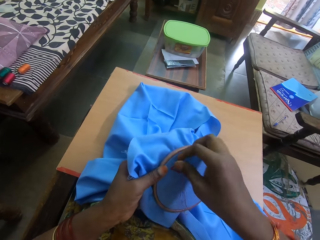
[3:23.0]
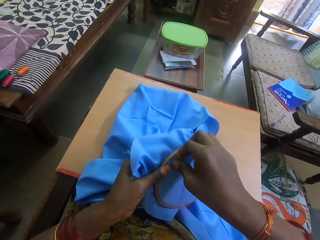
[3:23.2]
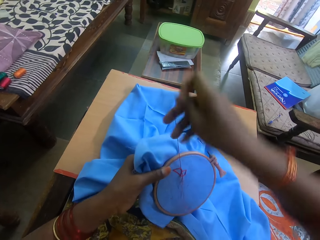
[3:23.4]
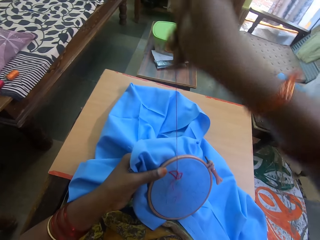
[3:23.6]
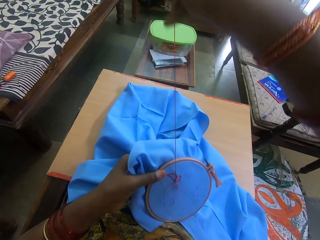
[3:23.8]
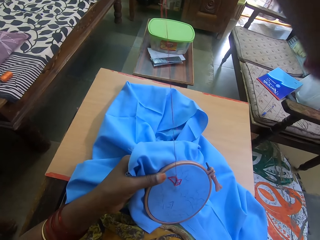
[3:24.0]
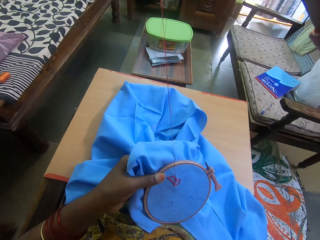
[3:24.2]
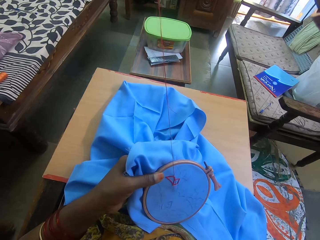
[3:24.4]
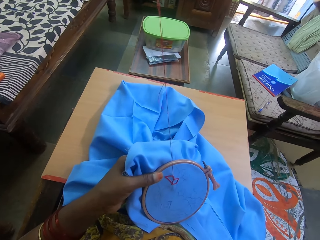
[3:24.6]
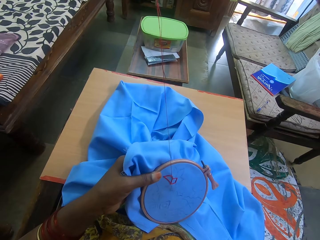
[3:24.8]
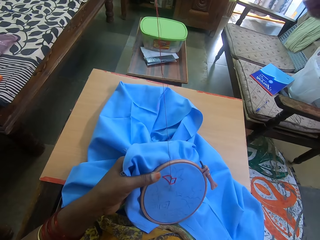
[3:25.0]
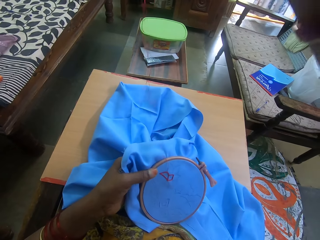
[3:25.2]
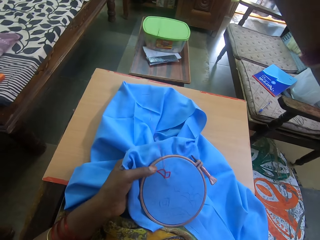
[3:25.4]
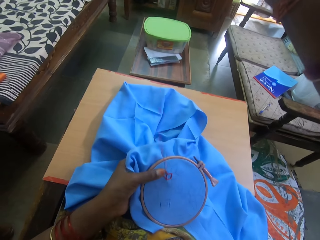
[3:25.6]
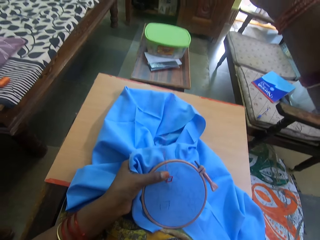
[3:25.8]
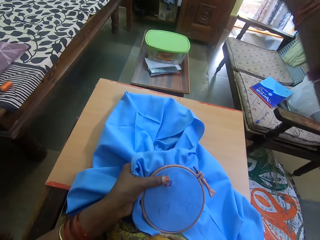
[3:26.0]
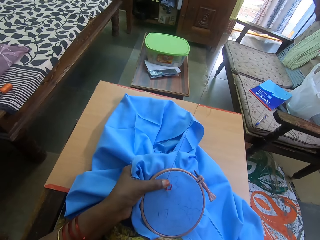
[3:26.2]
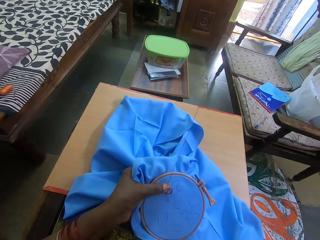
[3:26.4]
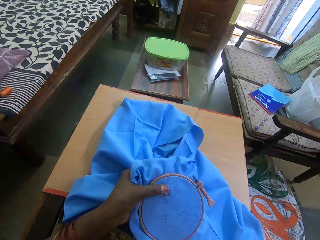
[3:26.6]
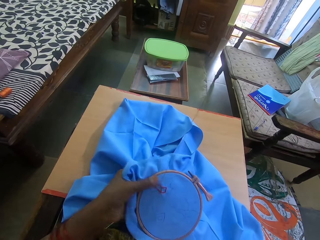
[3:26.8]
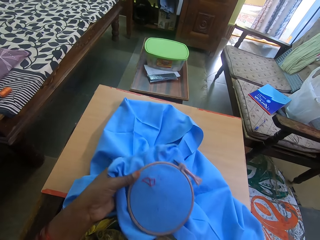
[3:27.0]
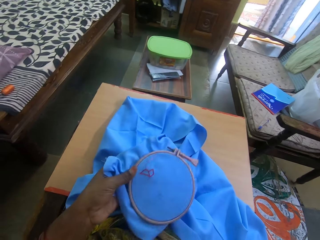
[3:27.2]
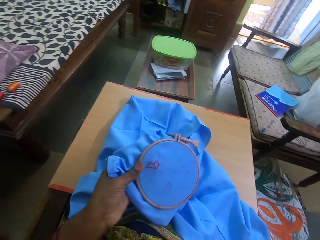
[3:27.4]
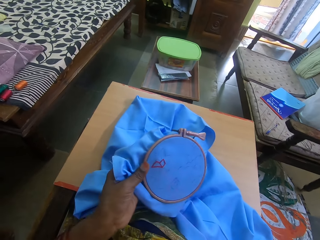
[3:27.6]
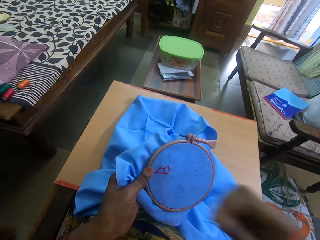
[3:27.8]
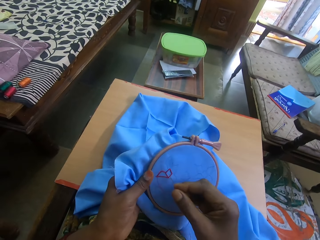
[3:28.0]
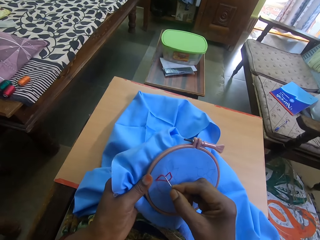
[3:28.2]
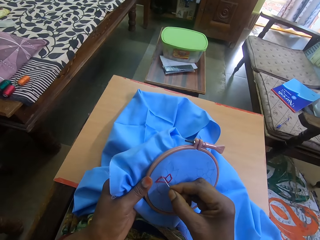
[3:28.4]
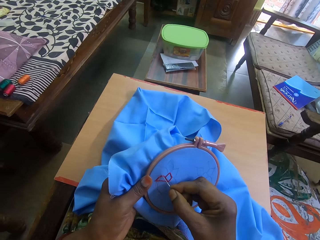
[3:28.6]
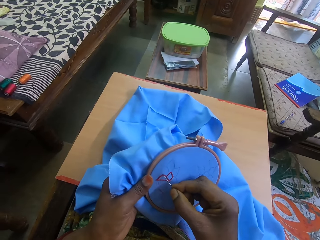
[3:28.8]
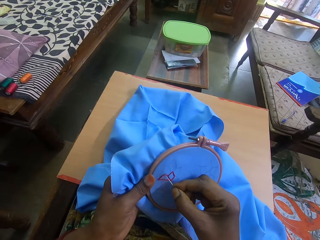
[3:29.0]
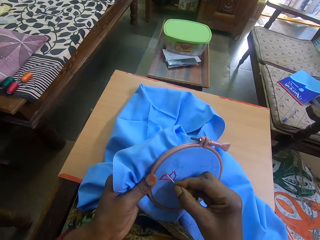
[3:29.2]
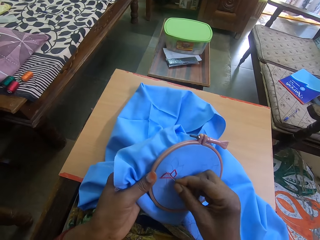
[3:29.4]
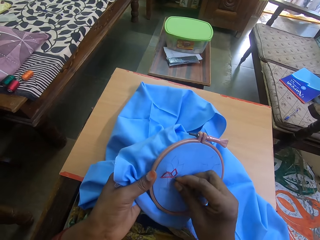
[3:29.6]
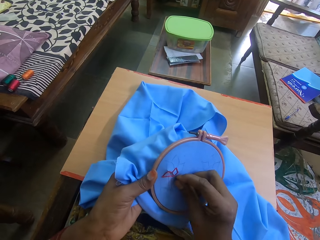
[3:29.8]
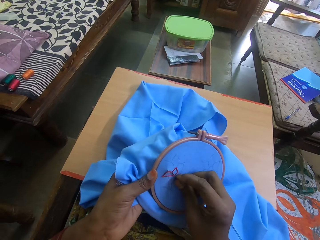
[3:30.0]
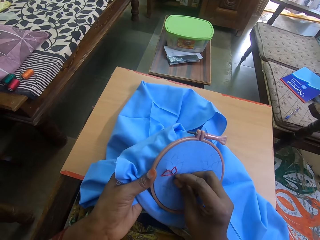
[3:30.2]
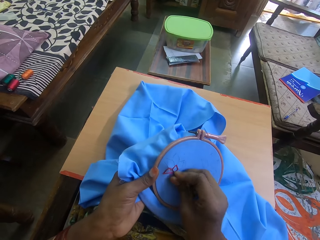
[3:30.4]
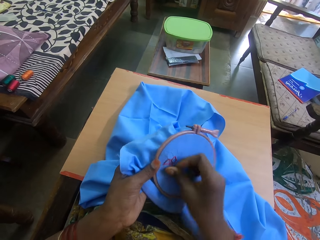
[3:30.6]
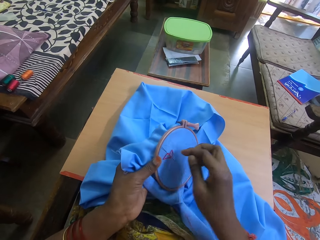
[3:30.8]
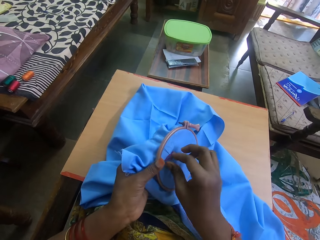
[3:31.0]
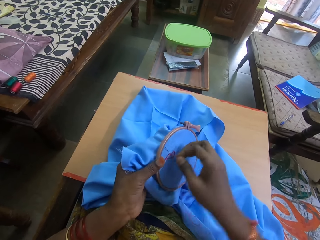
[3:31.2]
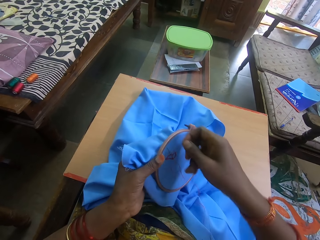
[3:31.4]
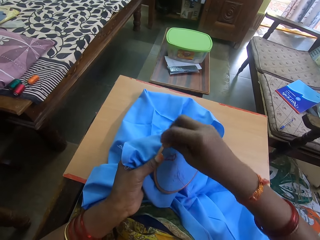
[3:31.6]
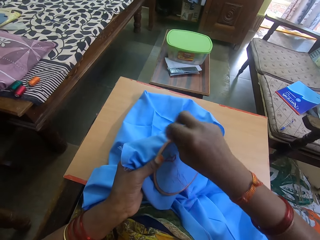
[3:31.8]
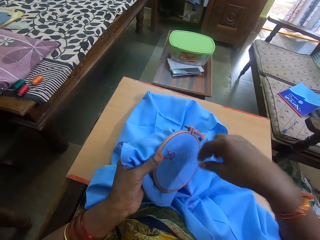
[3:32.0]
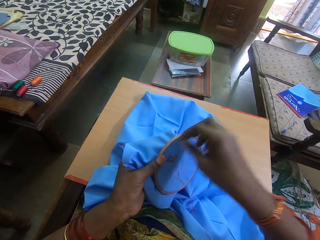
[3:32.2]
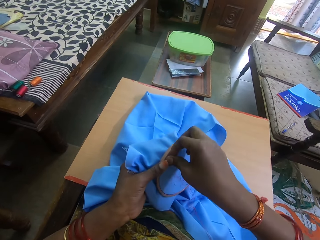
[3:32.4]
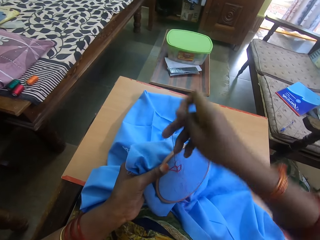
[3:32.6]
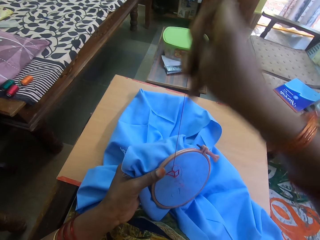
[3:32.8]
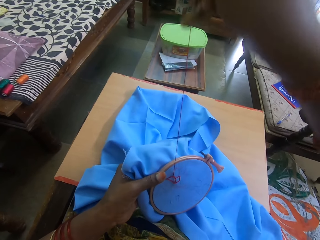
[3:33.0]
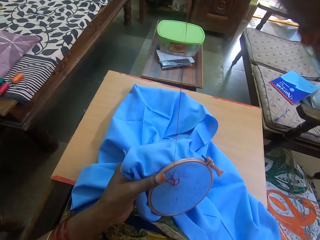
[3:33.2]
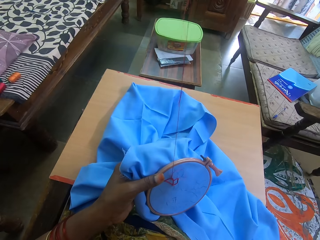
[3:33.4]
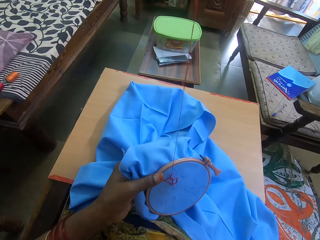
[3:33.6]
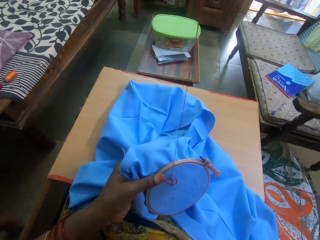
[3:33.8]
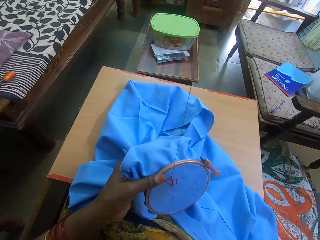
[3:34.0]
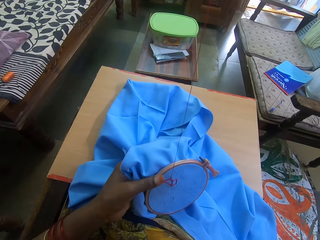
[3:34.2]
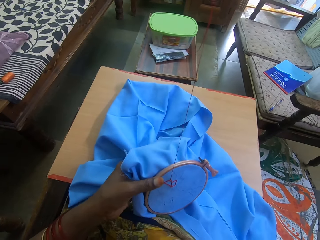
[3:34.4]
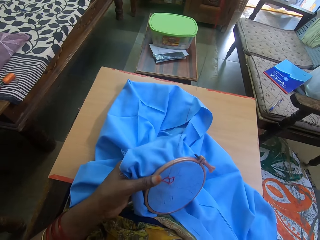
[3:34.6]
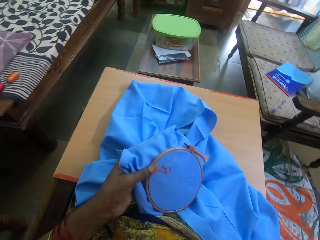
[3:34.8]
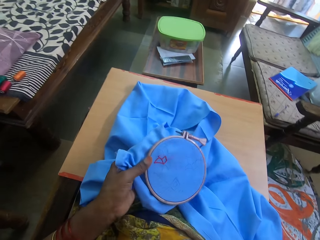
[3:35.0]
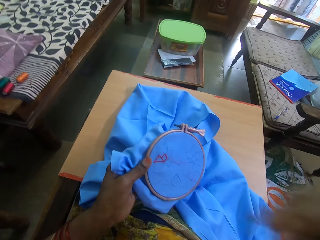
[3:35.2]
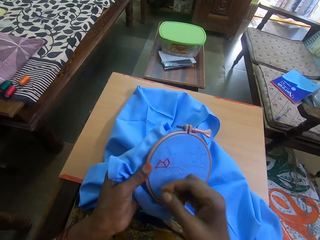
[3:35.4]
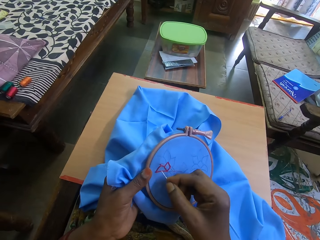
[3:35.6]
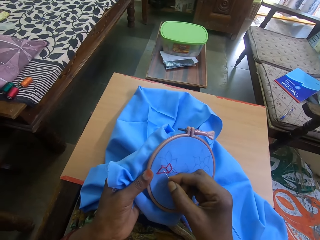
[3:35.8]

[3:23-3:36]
The camera wearer pulls out the needle. They hold the embroidery. They insert the needle on the piece of cloth. They move the thread across the needle. They pull out the thread.

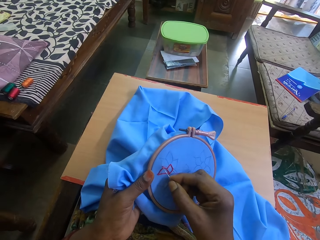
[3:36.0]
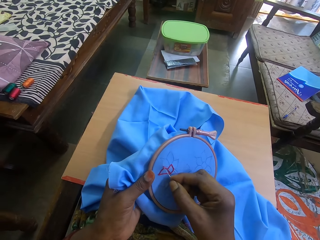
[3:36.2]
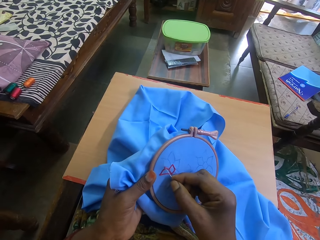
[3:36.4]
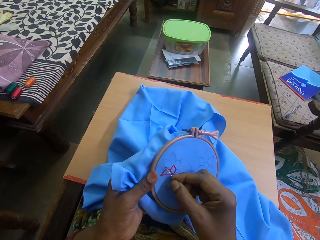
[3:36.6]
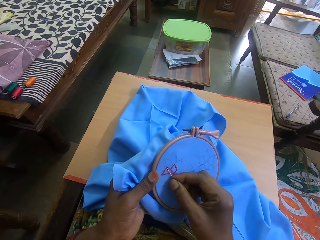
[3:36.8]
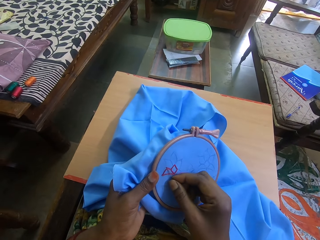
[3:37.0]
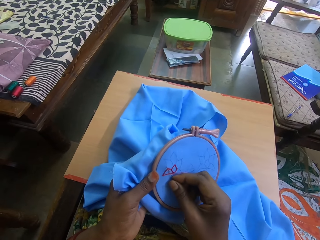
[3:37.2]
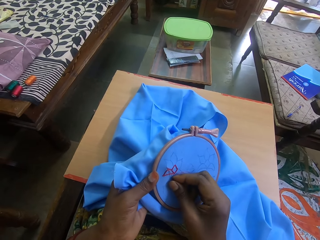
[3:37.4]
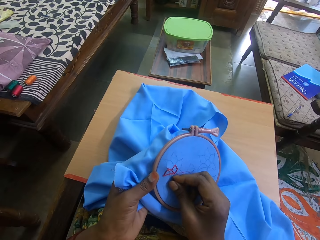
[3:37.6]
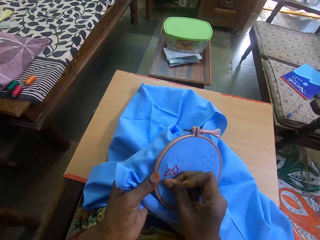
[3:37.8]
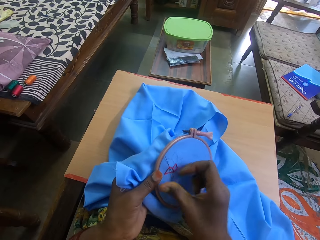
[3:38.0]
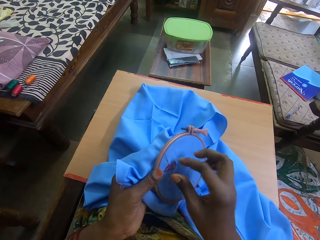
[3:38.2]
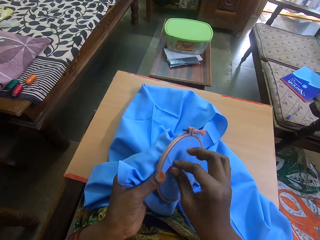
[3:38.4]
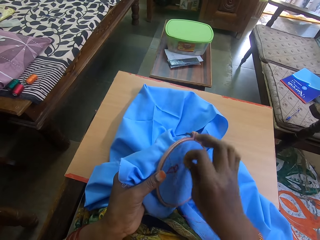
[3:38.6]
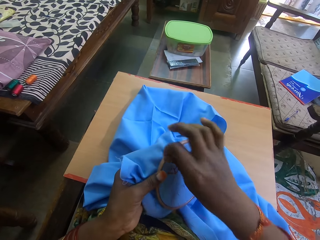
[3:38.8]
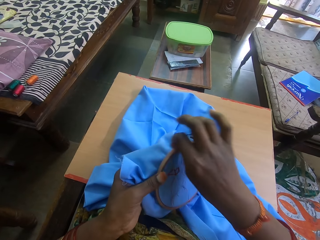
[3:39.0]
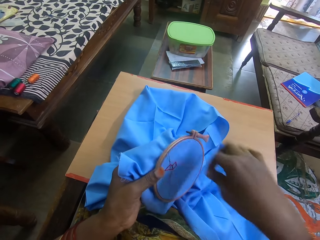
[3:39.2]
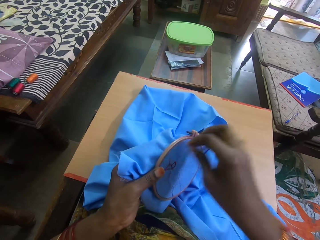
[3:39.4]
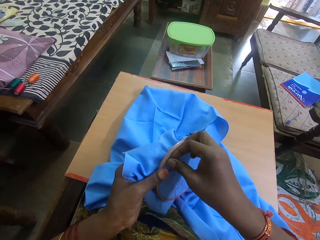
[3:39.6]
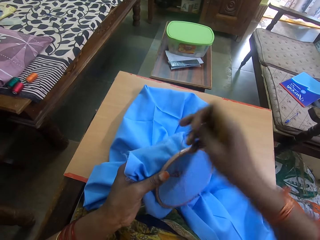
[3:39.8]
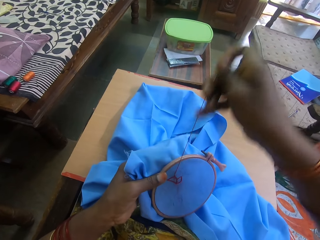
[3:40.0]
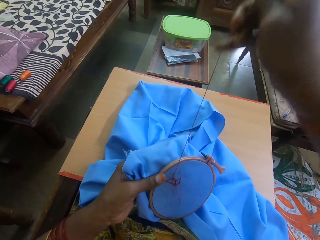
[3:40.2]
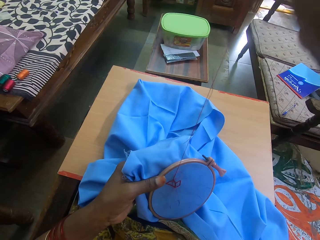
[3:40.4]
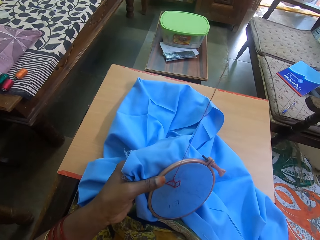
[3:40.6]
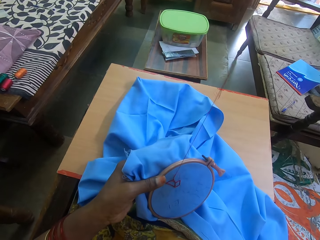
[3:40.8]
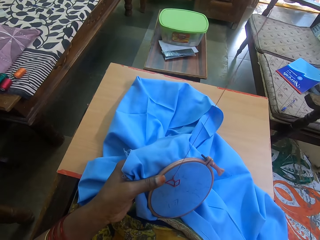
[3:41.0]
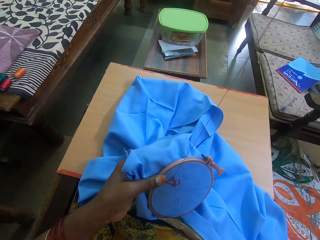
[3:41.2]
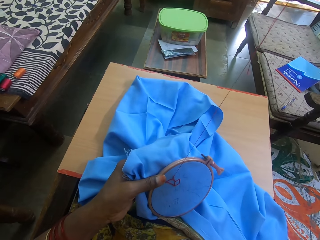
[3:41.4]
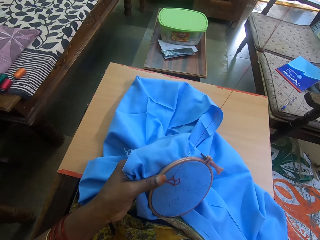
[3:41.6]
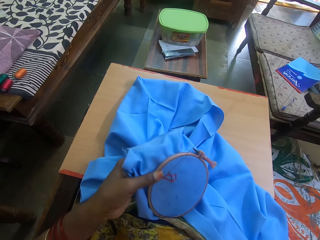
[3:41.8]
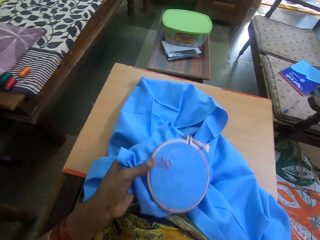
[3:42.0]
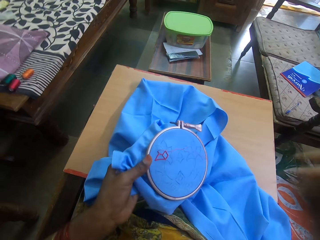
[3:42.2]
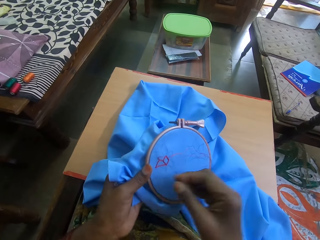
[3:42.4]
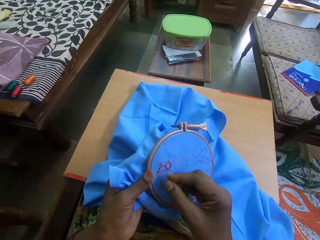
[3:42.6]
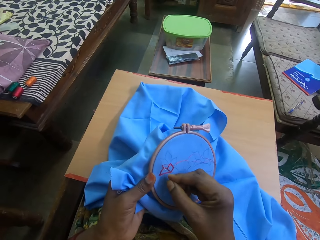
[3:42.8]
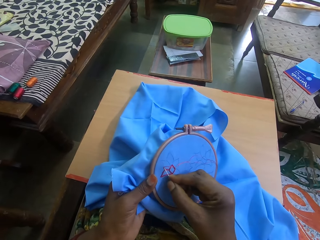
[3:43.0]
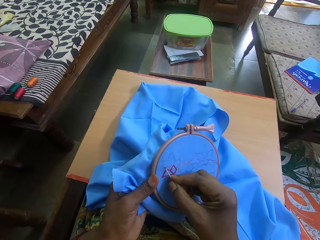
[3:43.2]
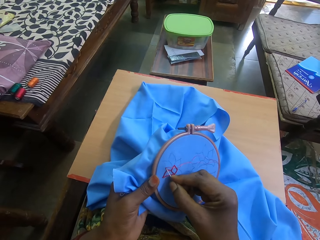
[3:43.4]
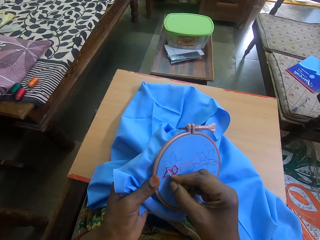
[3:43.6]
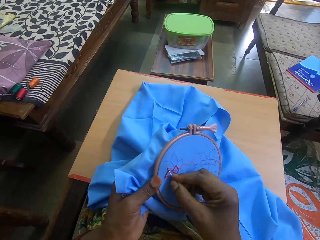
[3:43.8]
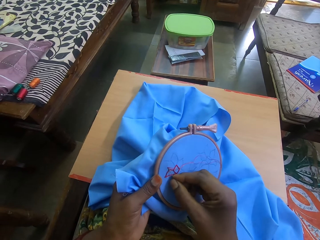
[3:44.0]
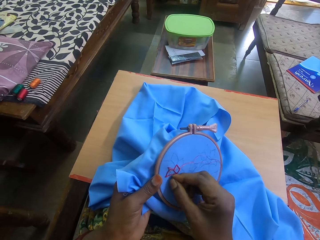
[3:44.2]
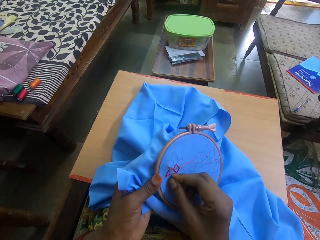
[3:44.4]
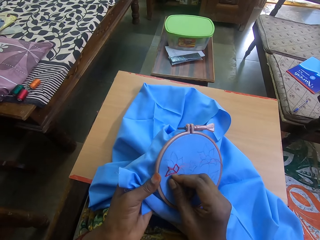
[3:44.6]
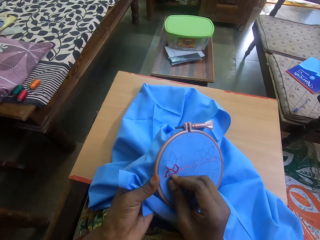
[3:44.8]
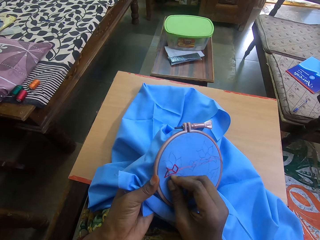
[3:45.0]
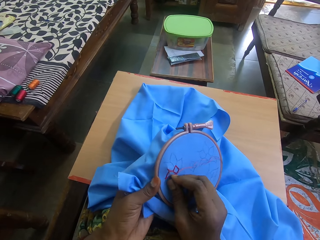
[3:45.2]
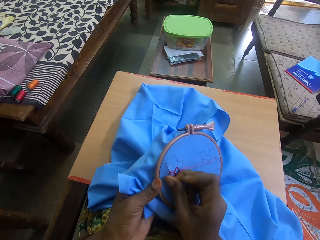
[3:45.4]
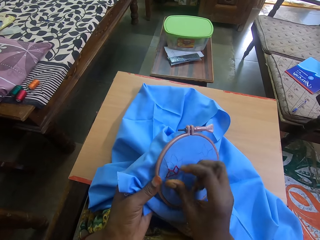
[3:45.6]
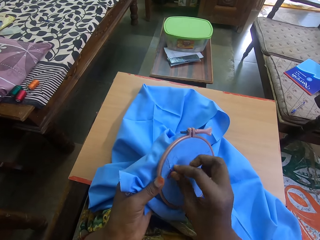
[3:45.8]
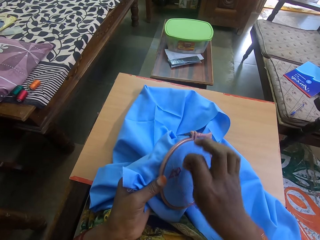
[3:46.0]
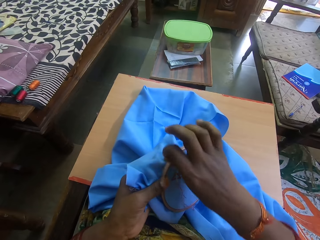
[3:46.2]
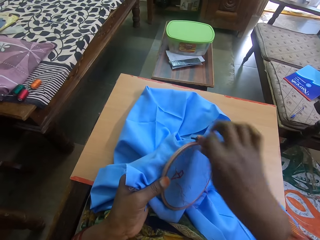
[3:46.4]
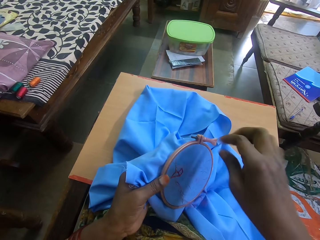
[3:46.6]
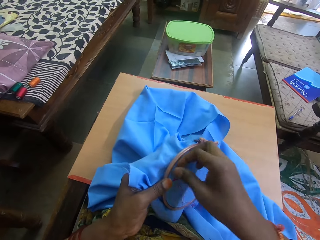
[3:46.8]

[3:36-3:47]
The camera wearer inserts the needle on the piece of cloth. They move the thread across the needle. They pull out the thread. They insert the needle on the piece of cloth. They move the thread across the needle.
